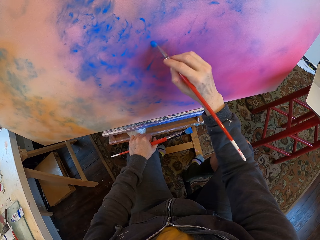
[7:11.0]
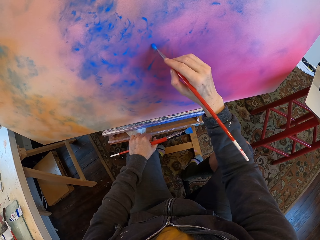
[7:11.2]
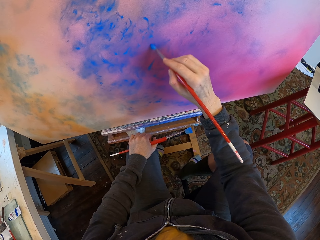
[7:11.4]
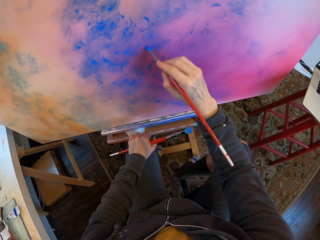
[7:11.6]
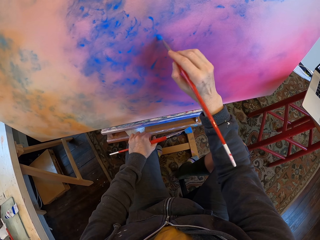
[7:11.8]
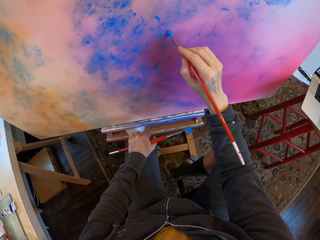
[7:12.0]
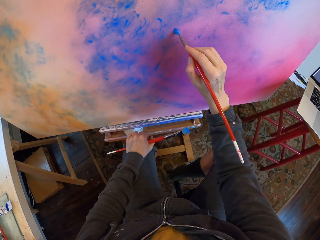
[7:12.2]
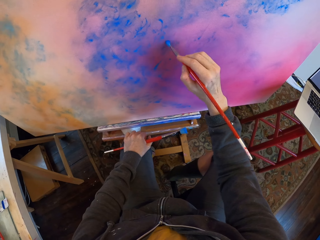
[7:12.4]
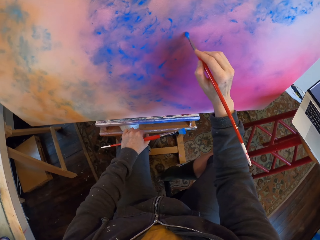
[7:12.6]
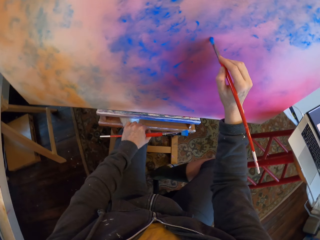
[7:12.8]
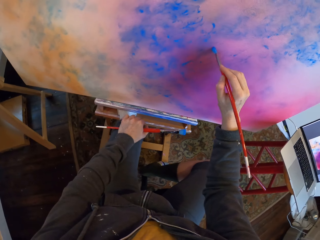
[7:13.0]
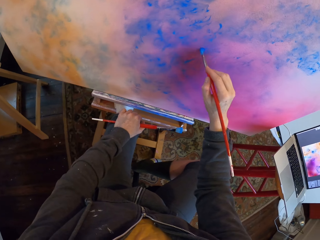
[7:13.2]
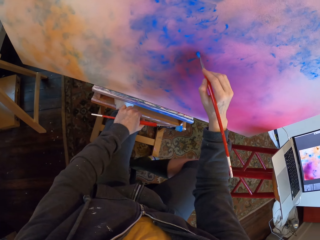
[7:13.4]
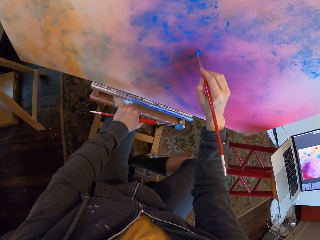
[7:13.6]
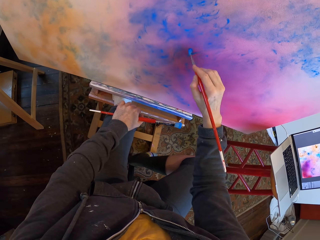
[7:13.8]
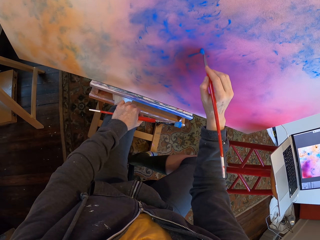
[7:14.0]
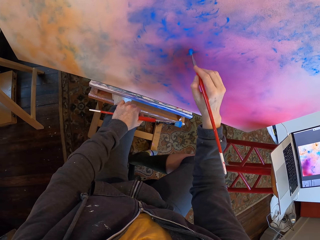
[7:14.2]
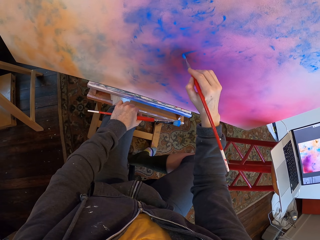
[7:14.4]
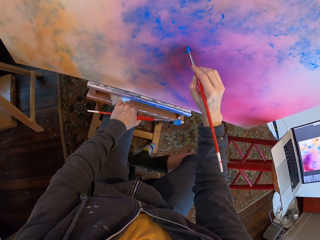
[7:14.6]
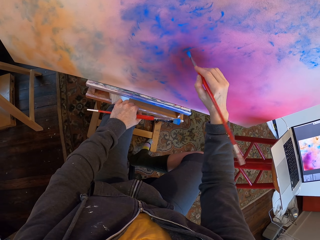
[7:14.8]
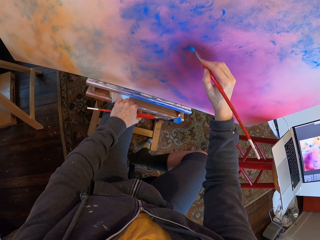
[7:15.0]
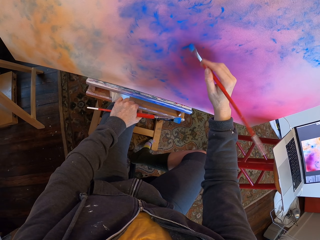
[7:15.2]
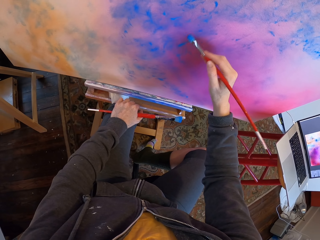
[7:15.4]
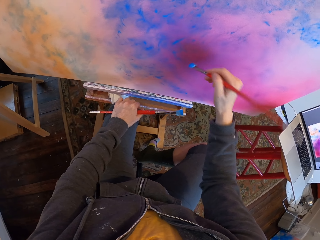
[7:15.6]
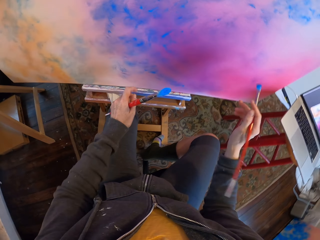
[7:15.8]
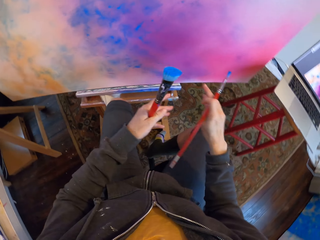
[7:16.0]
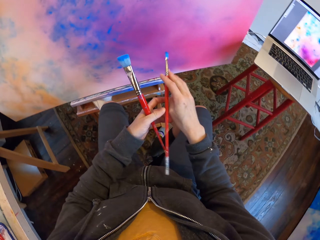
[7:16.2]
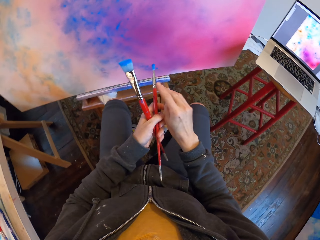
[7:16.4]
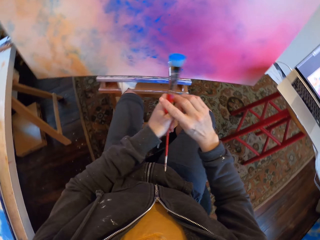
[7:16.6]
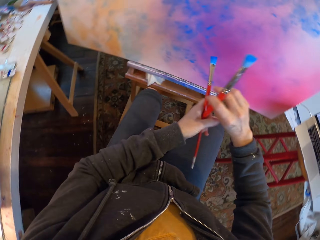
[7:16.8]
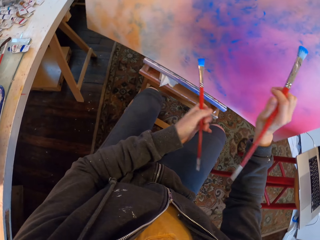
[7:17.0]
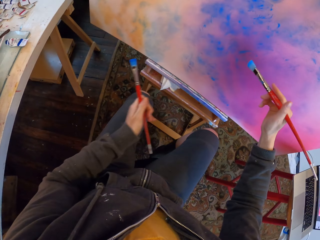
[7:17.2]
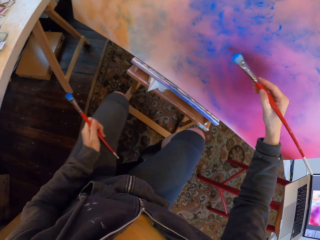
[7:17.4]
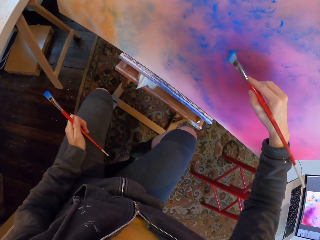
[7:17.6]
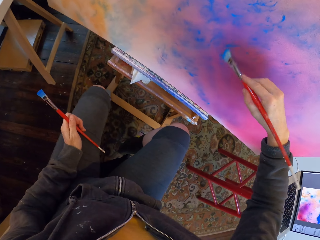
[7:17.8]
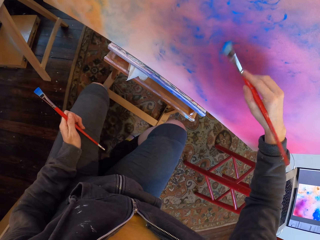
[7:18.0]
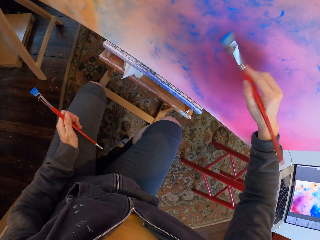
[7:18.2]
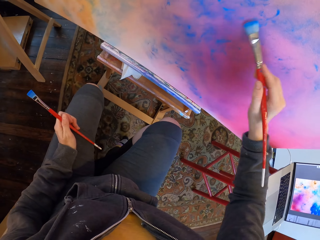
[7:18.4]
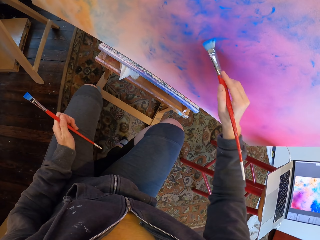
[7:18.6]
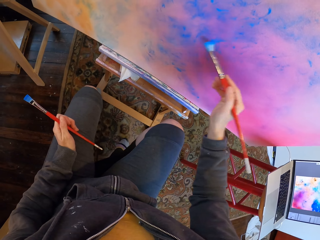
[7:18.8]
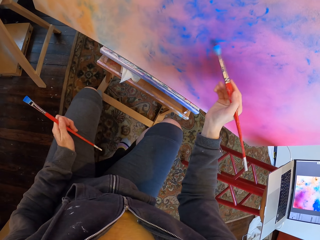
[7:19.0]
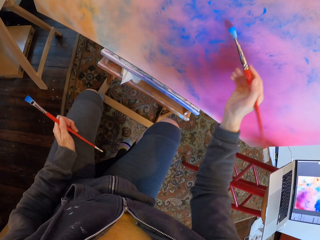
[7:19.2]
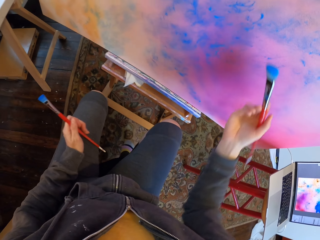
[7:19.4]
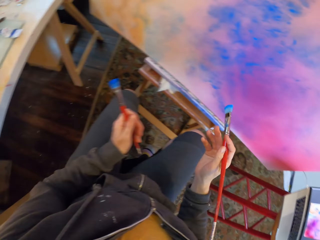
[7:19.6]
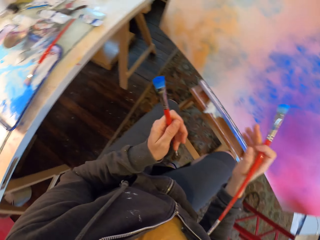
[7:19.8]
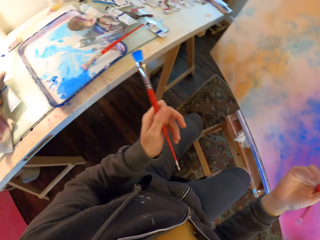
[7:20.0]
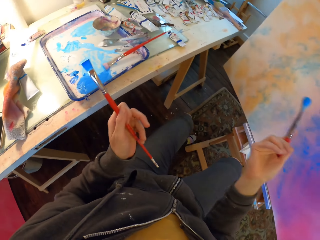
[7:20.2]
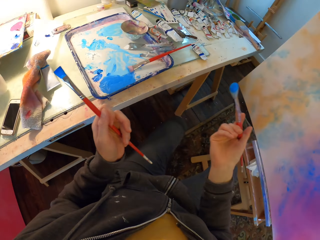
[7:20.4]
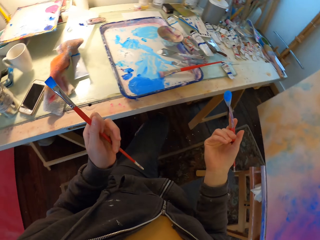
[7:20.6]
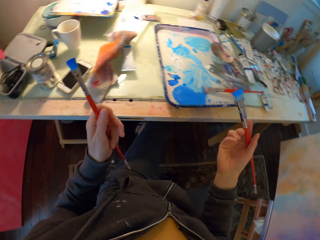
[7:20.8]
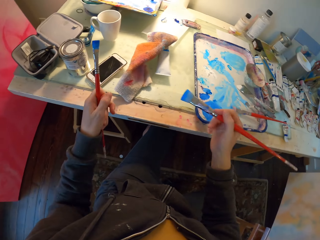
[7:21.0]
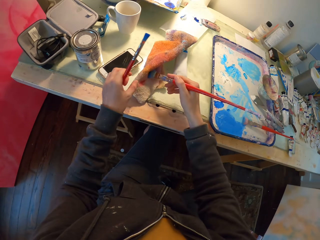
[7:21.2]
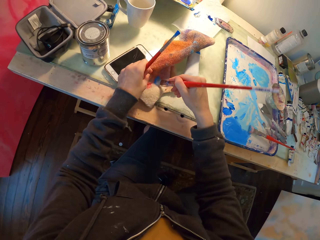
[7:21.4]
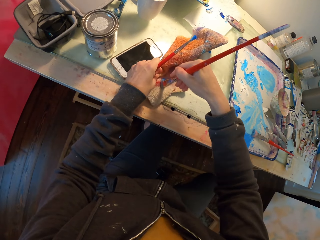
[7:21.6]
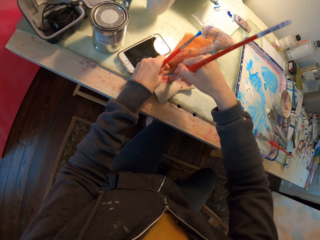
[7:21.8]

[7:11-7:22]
The camera wearer holds the brush together. They paint. They wipe paint from the brush with a towel.

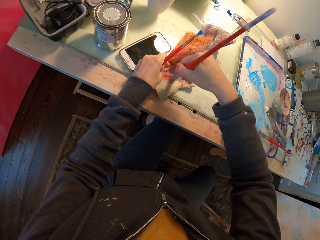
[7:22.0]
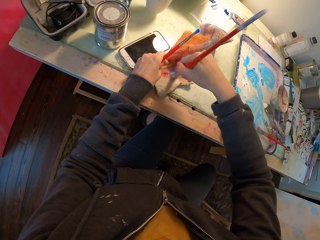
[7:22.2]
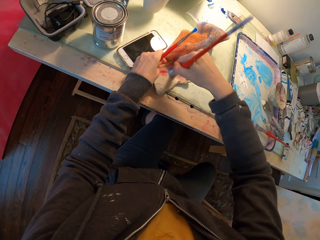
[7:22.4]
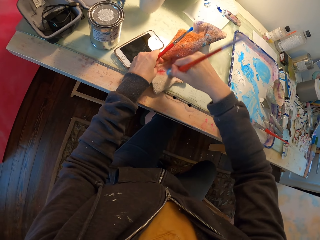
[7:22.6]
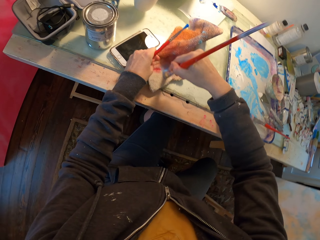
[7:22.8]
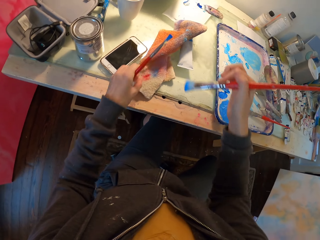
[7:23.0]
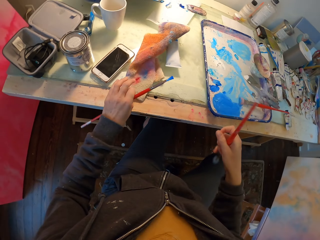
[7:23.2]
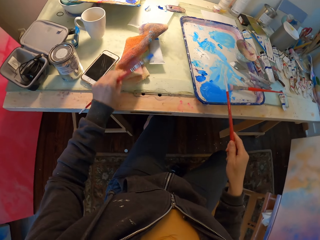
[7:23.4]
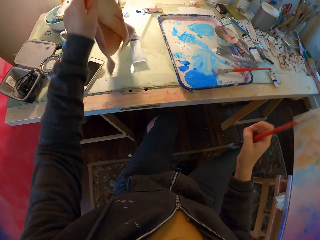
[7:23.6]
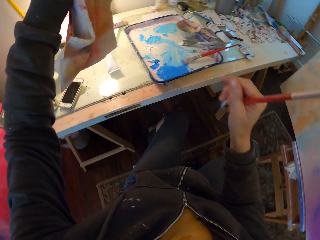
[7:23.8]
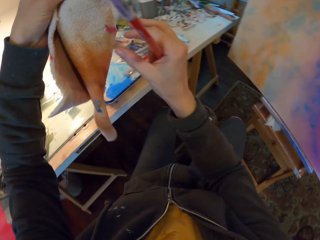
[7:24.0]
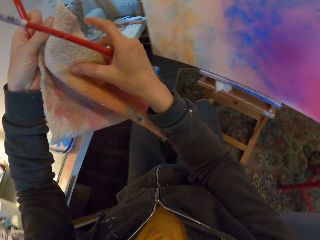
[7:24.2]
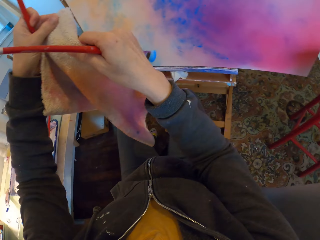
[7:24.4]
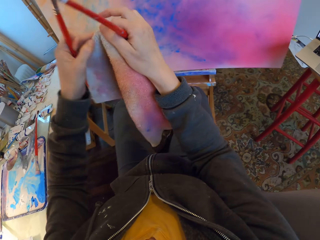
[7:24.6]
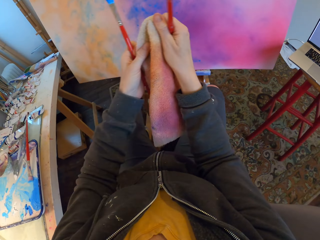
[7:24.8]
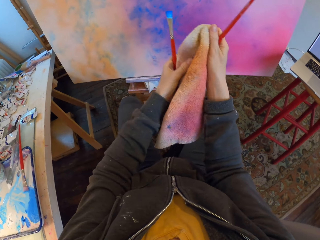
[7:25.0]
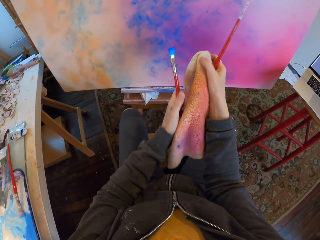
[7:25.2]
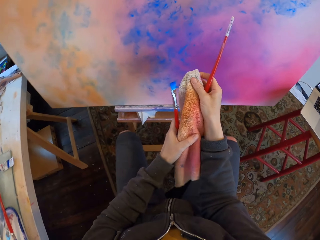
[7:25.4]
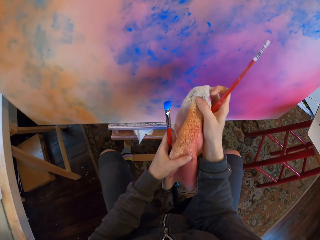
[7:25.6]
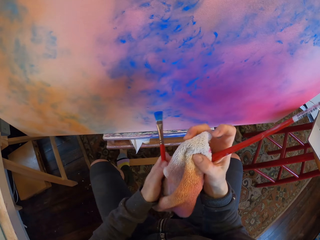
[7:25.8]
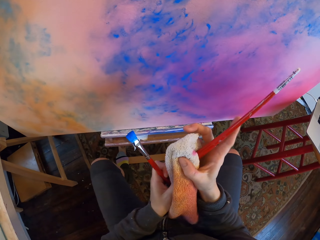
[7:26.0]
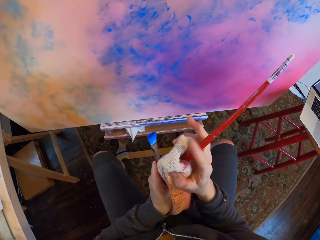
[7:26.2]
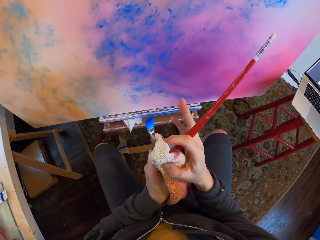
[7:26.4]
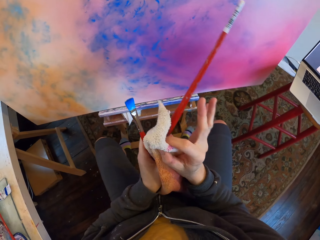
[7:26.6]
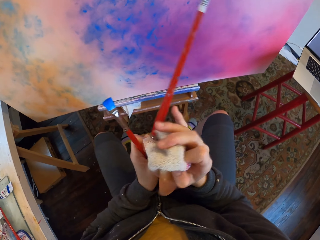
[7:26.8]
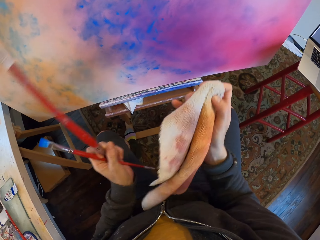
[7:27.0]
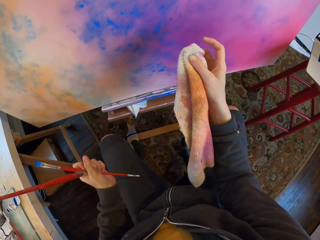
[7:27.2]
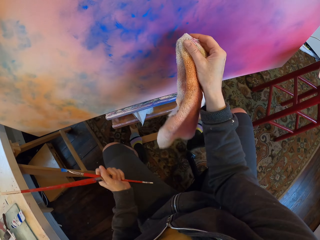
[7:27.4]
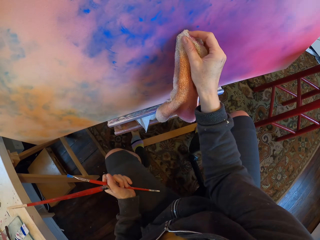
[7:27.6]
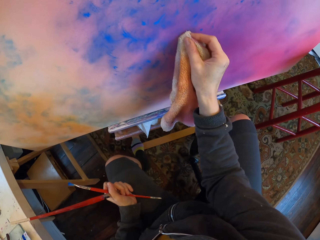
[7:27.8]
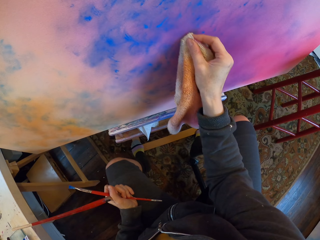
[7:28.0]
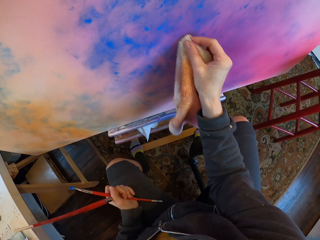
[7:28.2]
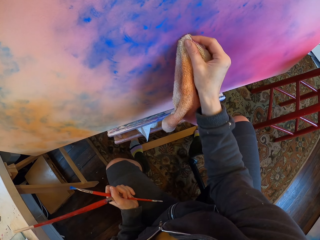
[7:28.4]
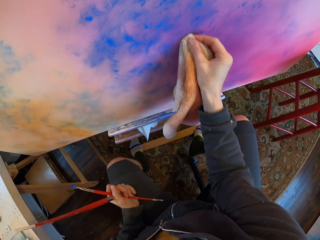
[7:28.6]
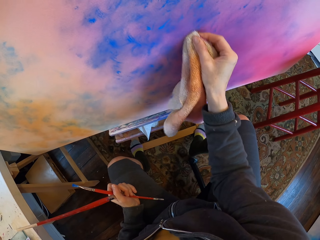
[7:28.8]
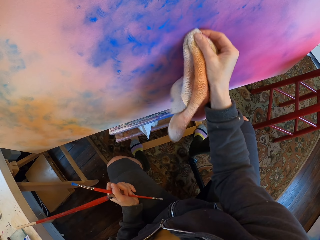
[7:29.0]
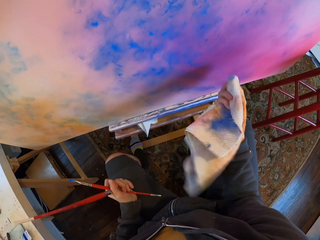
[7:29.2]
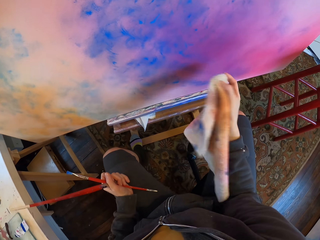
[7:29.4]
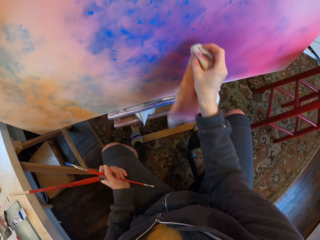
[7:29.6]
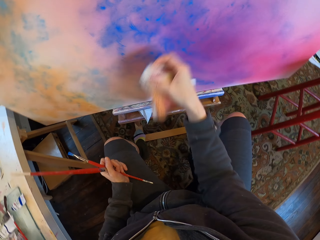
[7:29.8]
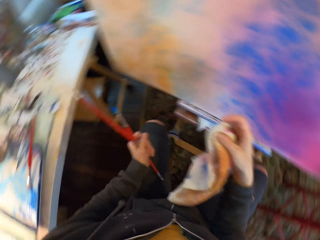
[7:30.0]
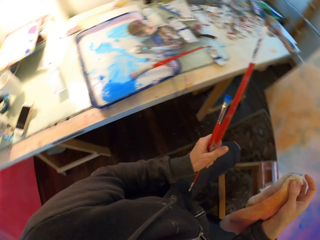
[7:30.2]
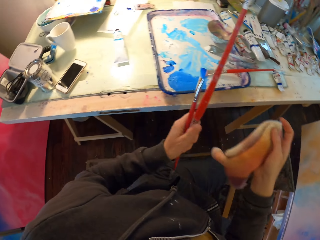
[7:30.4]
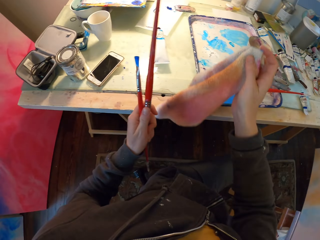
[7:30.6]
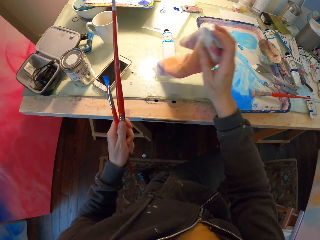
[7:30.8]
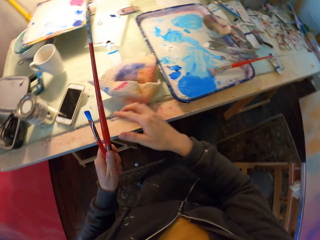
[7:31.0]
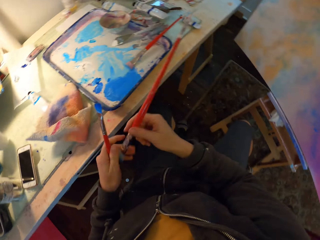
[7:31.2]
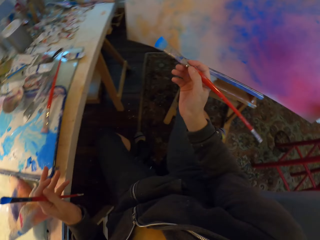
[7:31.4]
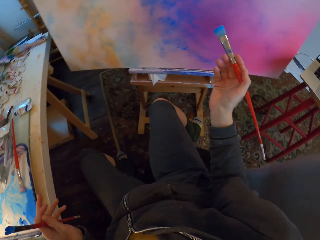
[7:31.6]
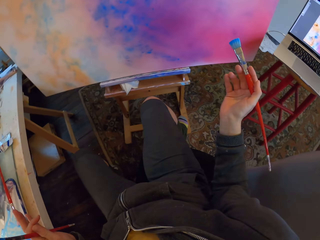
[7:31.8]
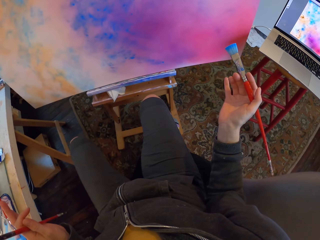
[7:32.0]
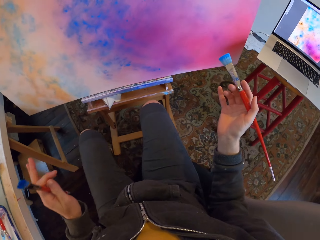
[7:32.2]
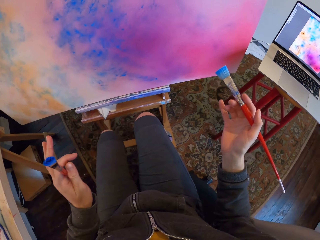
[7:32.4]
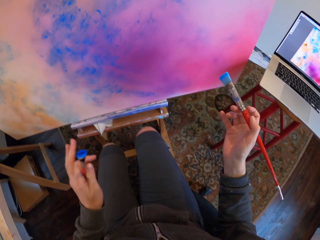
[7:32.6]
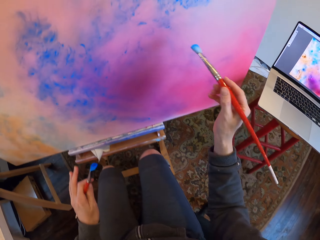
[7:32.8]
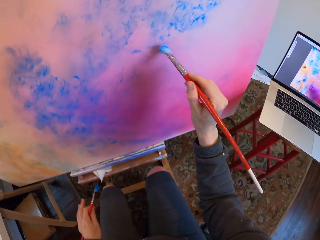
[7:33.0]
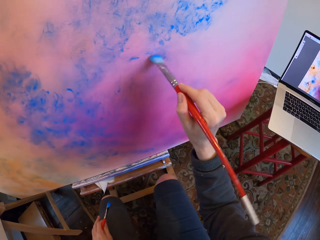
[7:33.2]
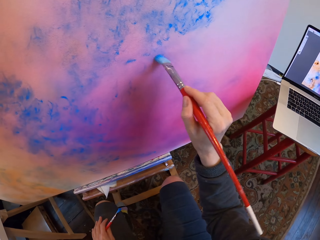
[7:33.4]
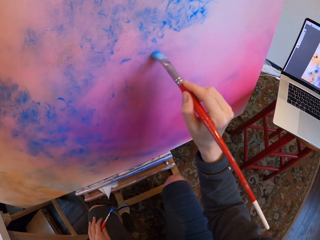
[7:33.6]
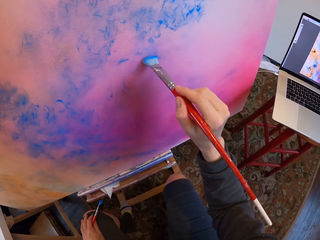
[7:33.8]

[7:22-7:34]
The camera wearer takes the piece of cloth from the table. They clean the wall using the piece of cloth. They drop the piece of cloth on the table. They paint the wall using the brush.
